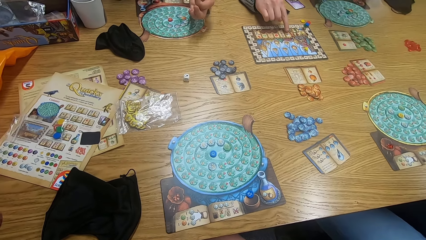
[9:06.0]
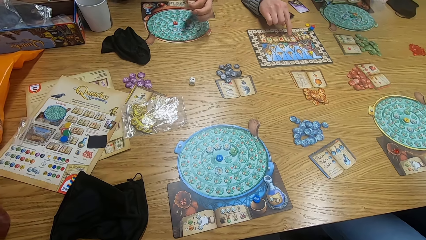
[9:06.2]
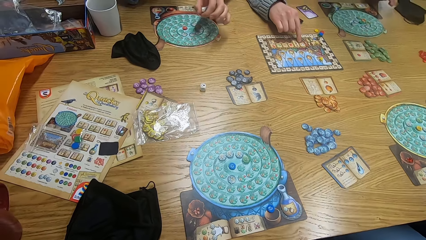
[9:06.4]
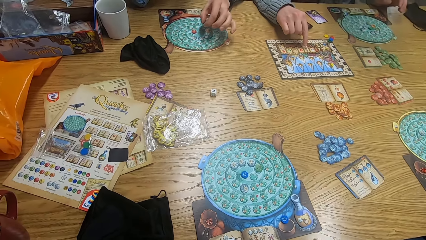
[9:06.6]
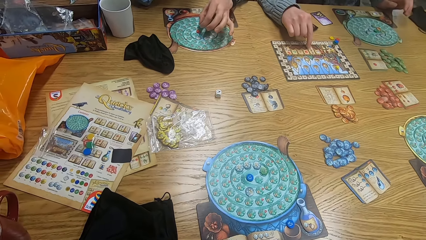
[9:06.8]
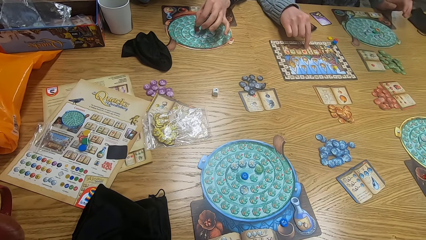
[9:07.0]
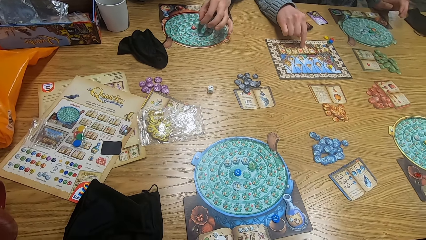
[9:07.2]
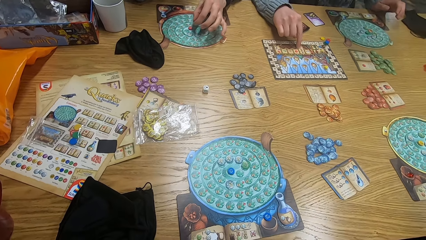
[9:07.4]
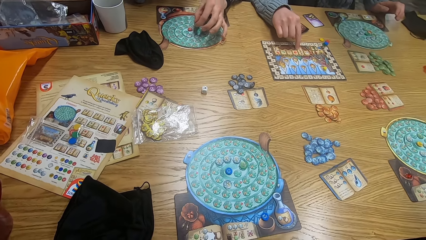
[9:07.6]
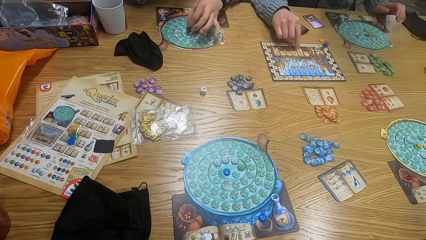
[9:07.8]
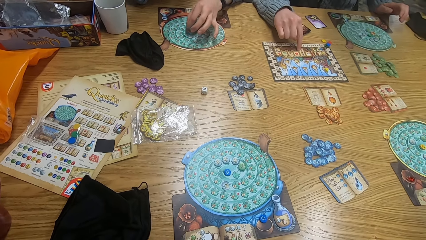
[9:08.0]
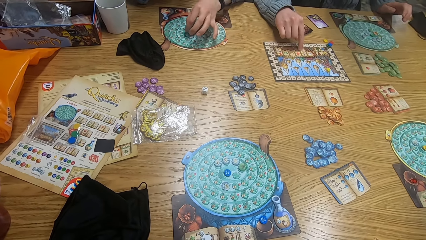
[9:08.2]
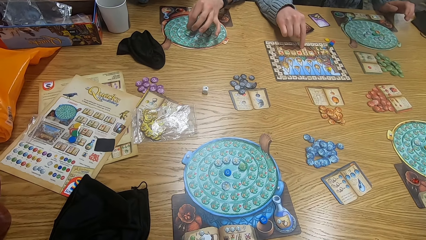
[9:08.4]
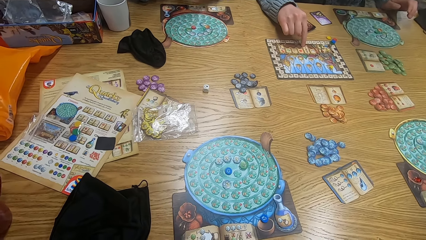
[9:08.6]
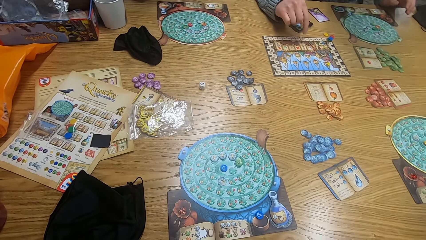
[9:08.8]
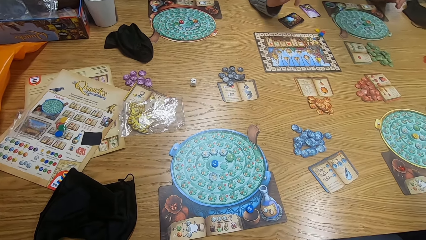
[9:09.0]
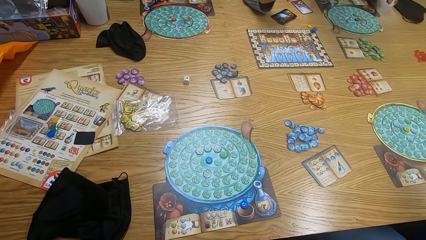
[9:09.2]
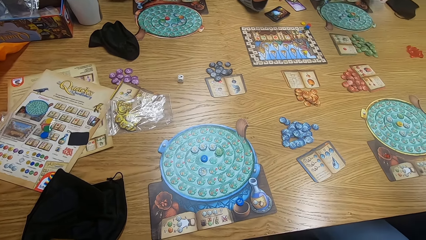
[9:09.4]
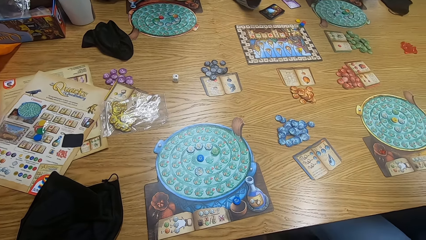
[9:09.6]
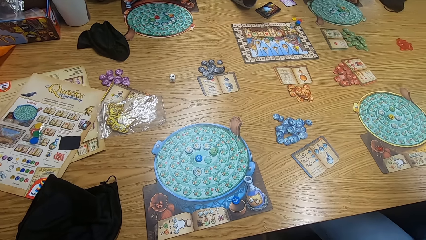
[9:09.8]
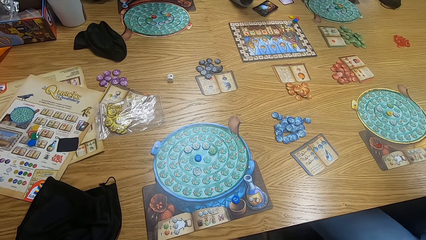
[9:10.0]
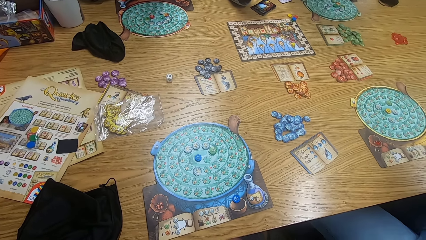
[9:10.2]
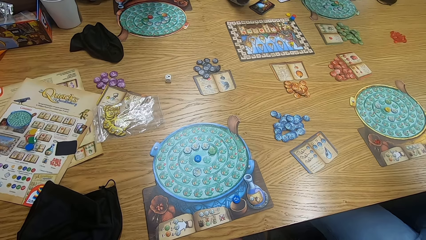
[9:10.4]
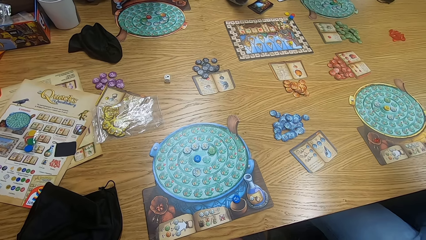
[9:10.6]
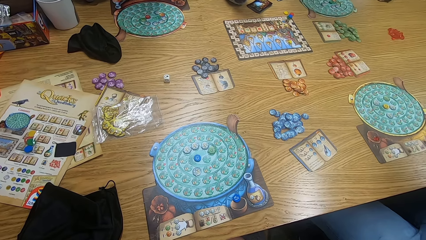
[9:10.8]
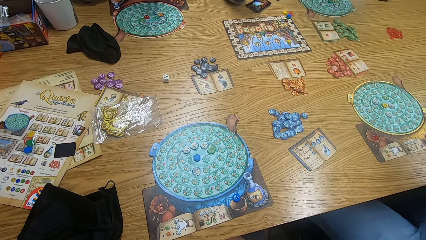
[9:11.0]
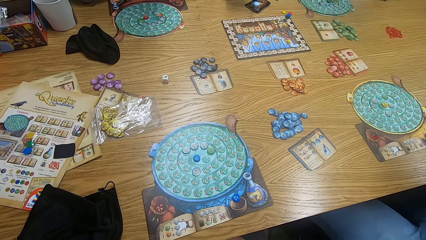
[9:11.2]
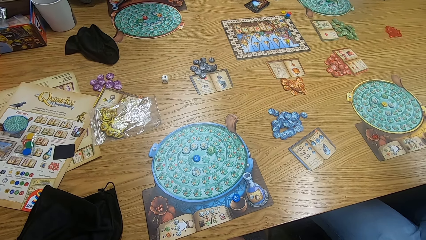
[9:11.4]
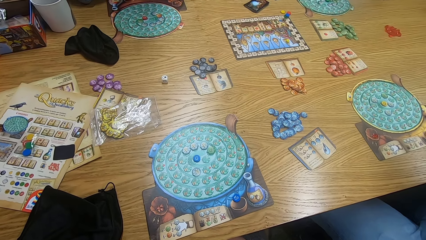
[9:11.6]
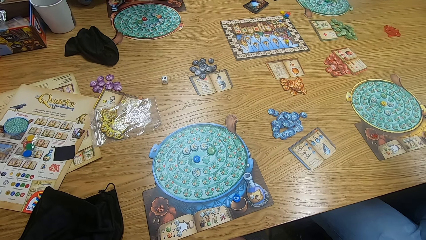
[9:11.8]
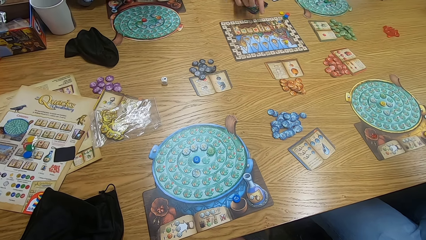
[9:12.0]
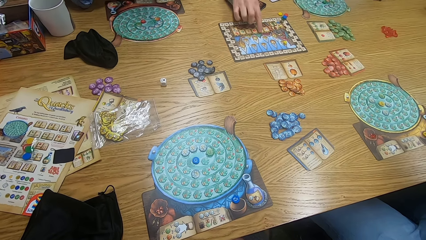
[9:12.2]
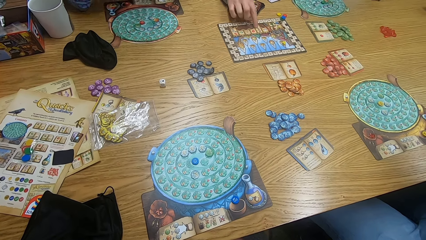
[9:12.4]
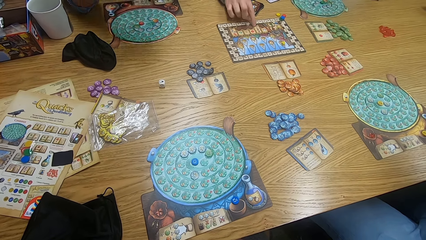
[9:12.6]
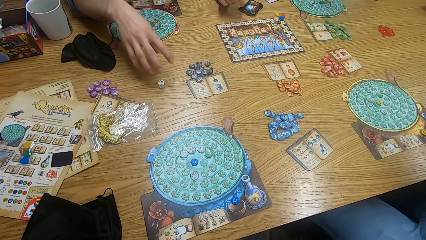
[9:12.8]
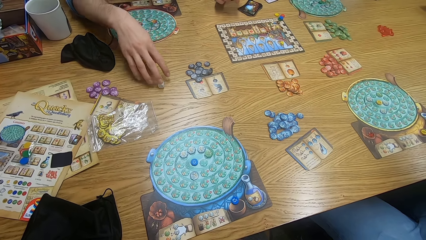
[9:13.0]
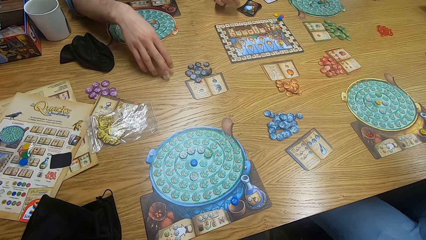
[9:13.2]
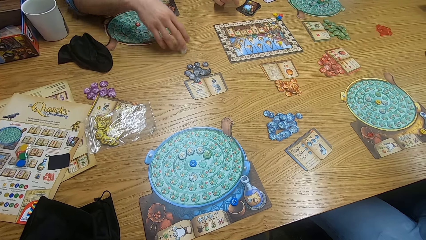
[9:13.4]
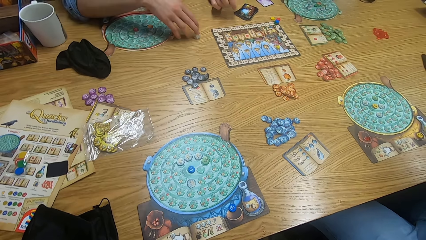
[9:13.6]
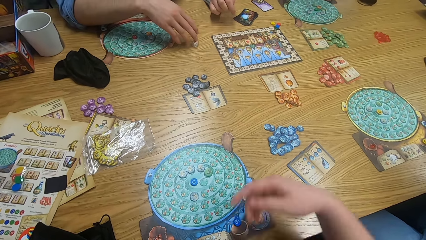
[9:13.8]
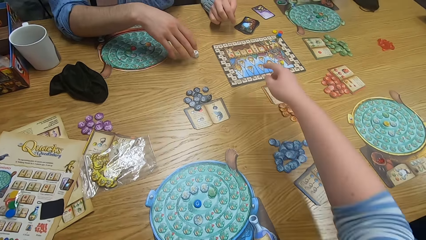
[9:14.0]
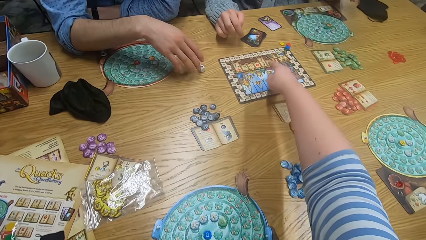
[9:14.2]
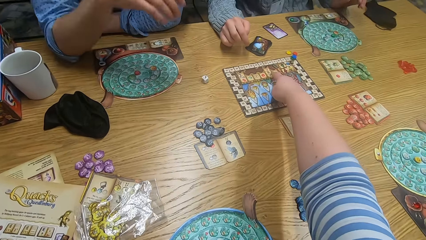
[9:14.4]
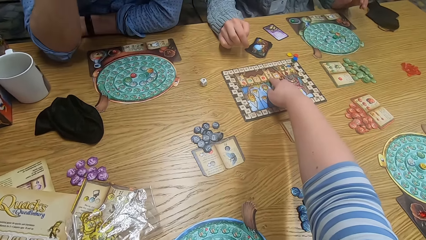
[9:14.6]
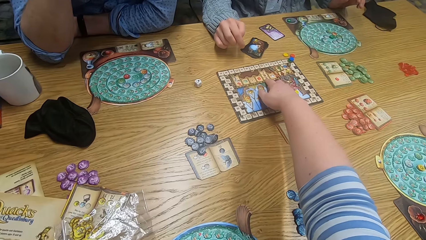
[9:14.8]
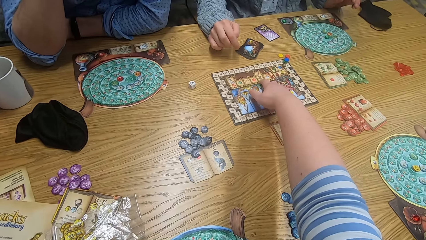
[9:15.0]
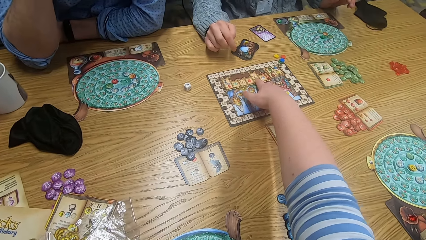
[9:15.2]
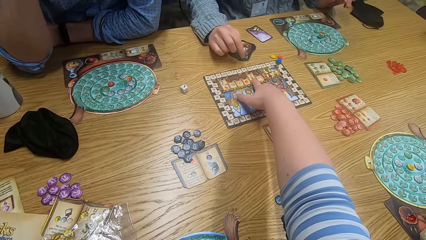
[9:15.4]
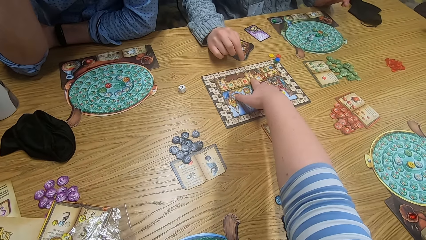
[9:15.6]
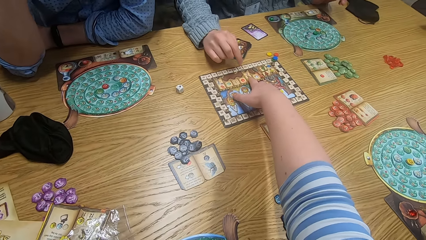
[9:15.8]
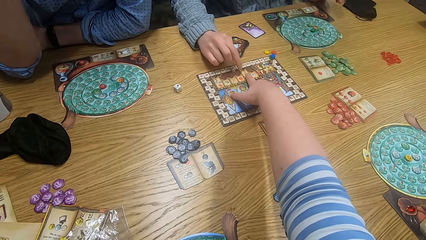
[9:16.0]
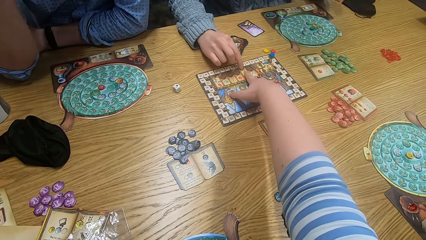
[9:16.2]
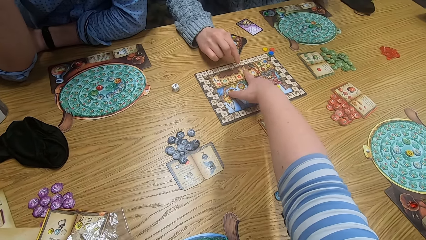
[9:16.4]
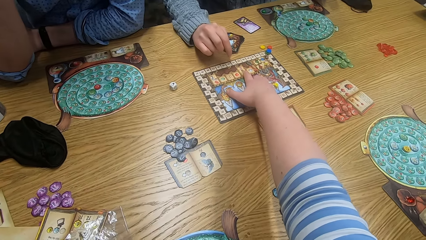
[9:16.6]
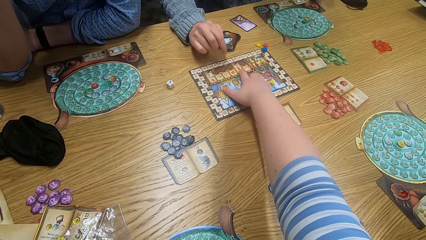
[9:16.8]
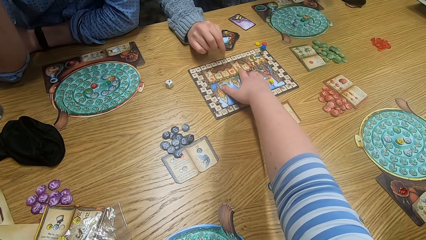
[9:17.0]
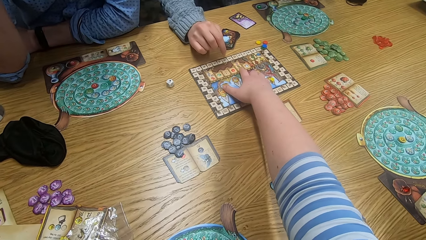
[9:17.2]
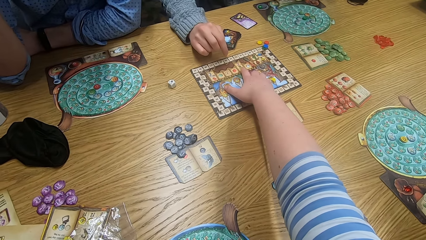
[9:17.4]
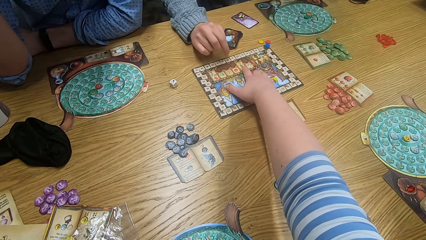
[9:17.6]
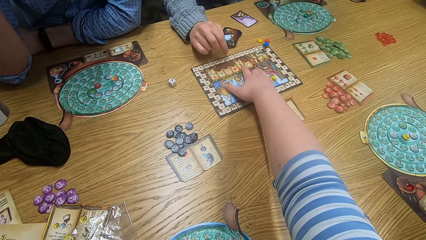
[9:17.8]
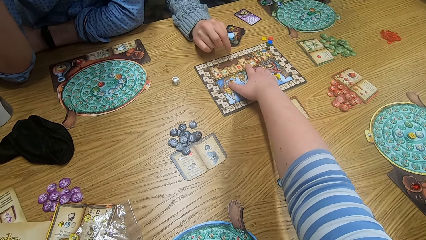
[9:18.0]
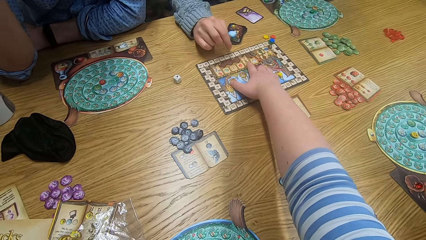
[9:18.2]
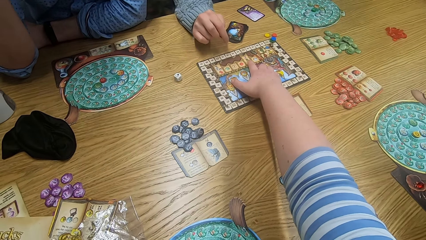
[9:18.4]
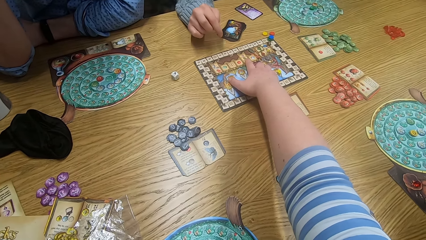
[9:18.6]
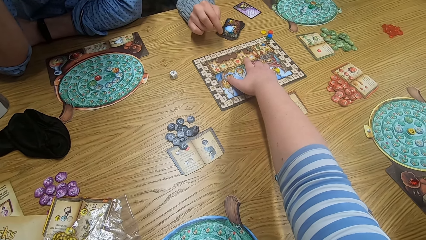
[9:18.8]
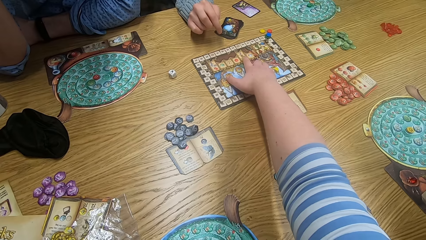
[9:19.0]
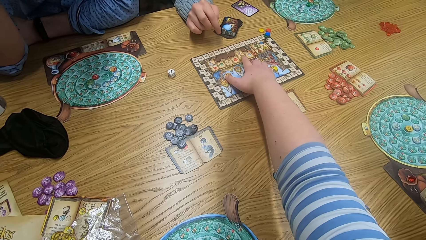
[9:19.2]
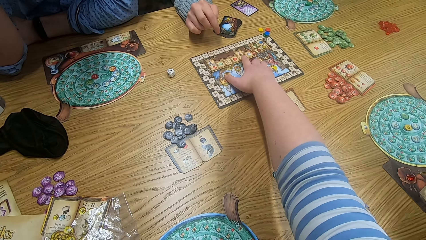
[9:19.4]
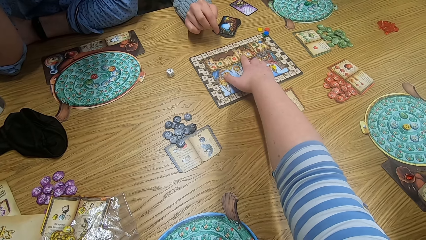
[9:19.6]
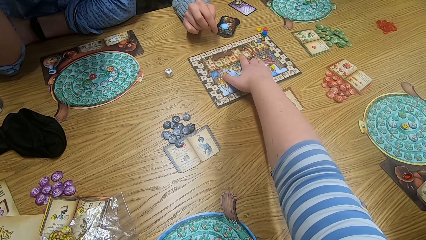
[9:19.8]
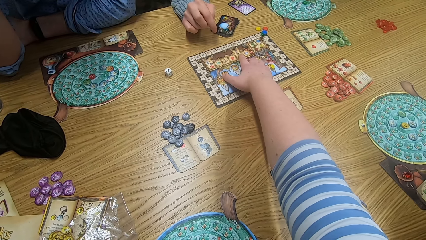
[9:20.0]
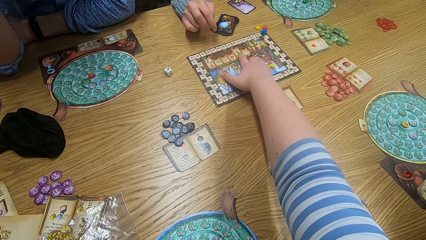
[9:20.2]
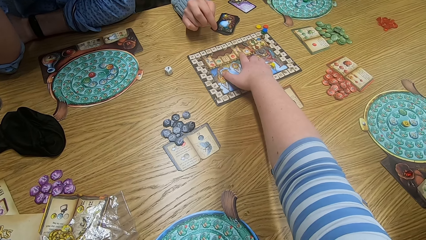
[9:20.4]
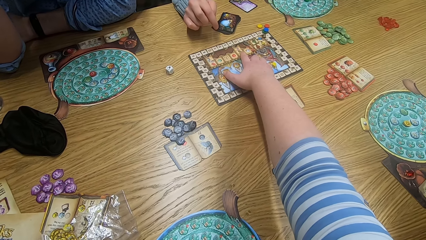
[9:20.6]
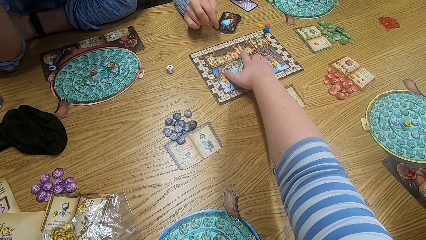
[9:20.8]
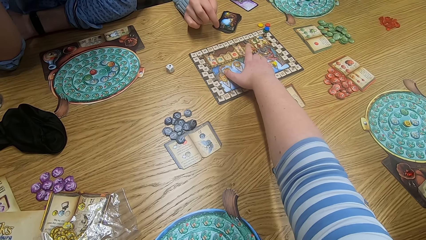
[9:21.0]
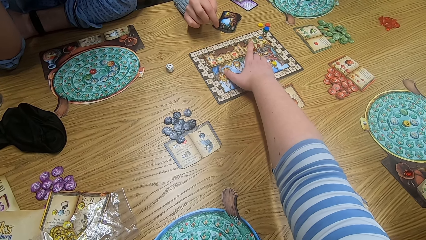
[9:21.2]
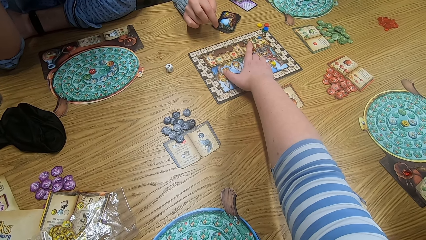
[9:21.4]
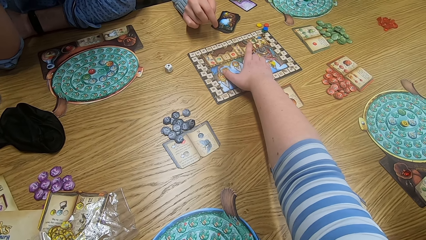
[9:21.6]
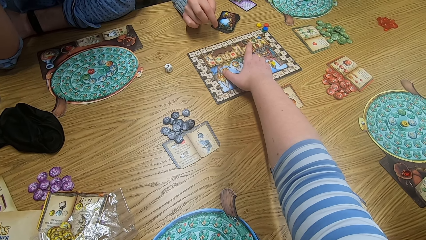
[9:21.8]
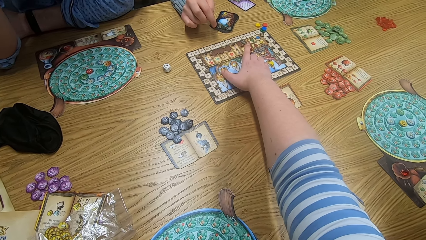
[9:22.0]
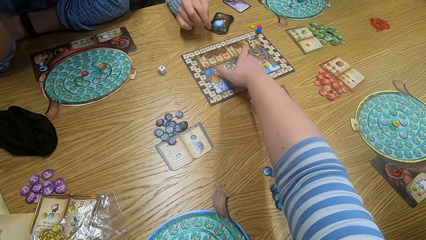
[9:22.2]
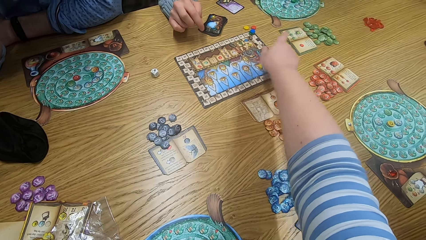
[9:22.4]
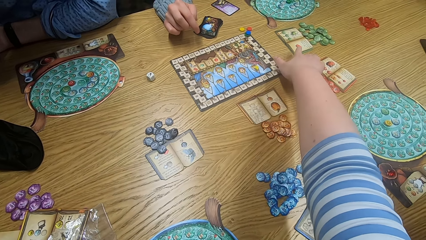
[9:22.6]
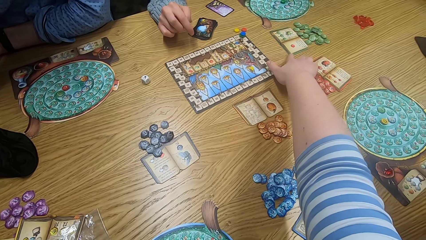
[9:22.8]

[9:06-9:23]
A man plays something. The camera wearer looks around. Another man plays the game. The camera wearer looks around. Someone points at the game board. The camera wearer looks around. The first man plays the game. The other man plays the game. The camera wearer points at the game board. They look around and play the game. They touch the game board. They look around.
